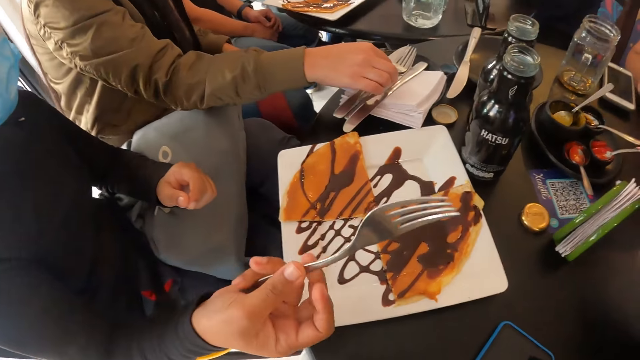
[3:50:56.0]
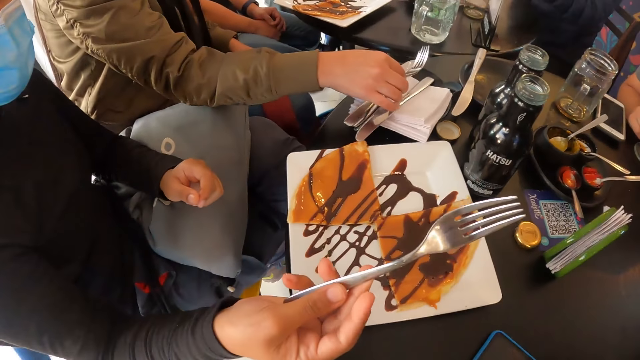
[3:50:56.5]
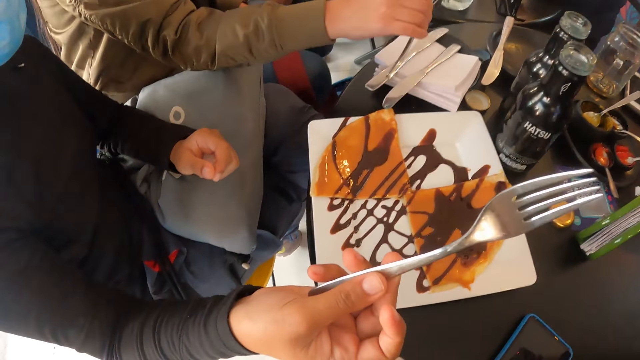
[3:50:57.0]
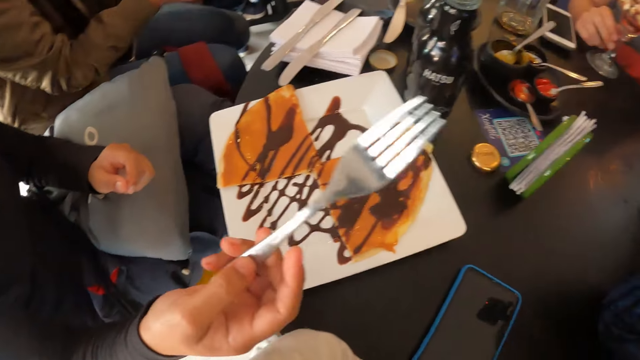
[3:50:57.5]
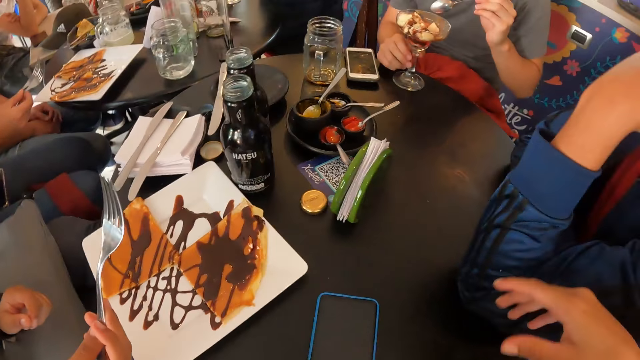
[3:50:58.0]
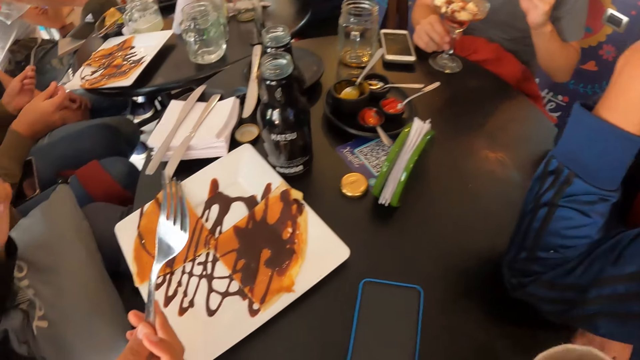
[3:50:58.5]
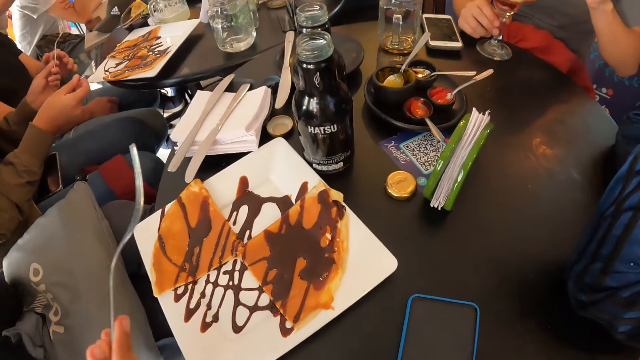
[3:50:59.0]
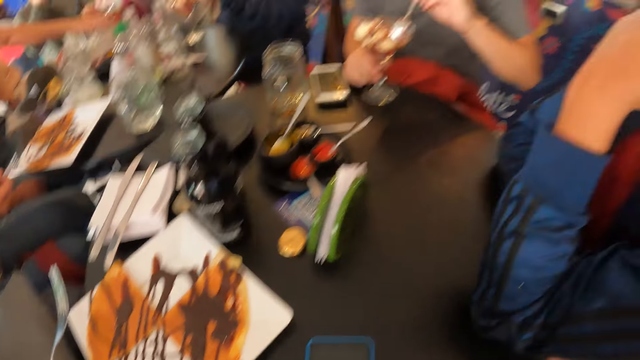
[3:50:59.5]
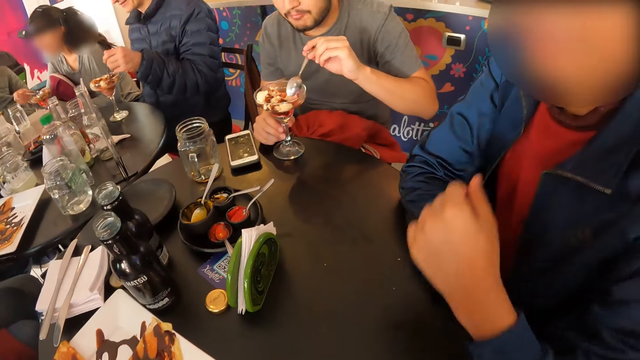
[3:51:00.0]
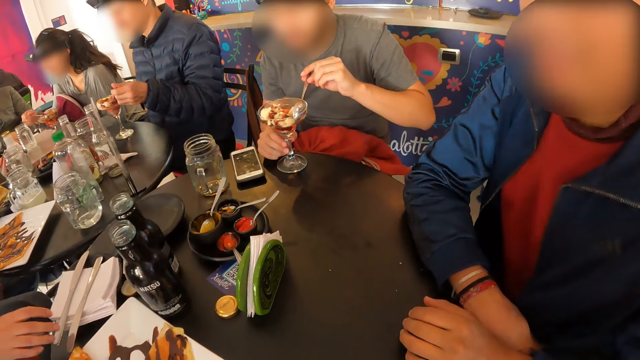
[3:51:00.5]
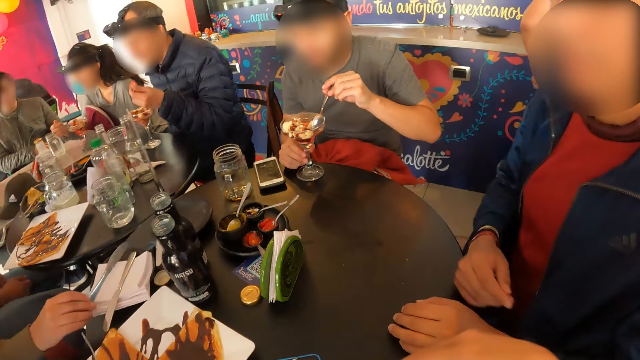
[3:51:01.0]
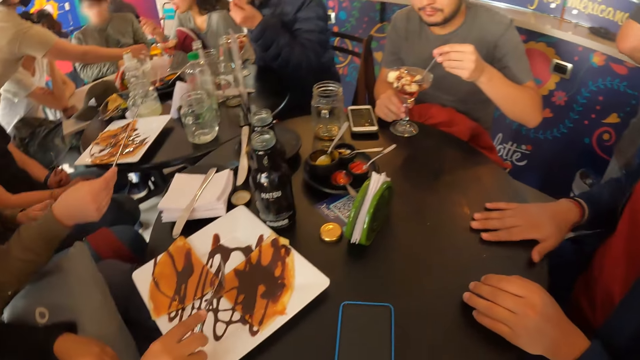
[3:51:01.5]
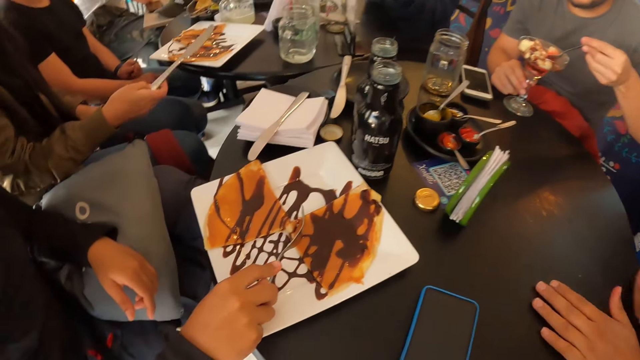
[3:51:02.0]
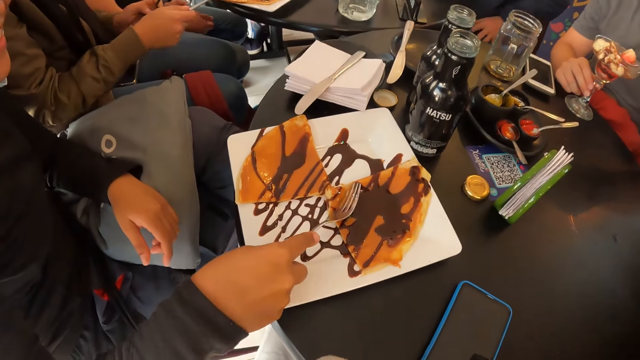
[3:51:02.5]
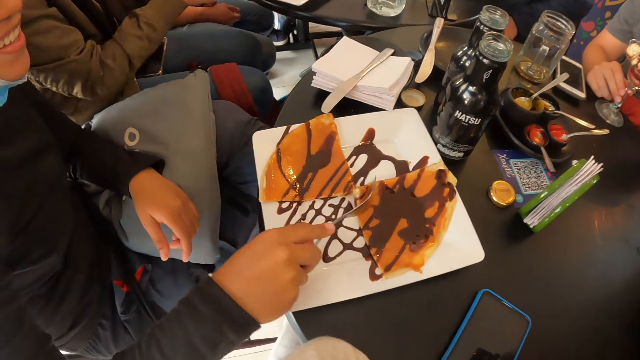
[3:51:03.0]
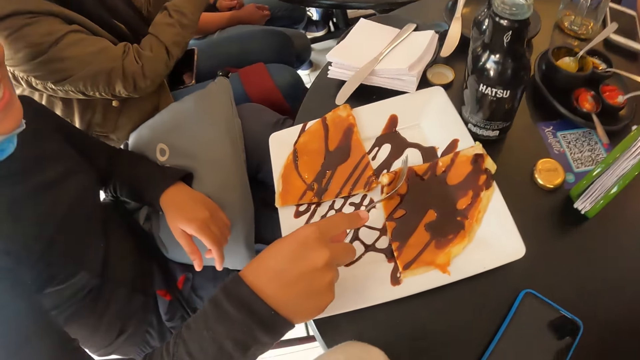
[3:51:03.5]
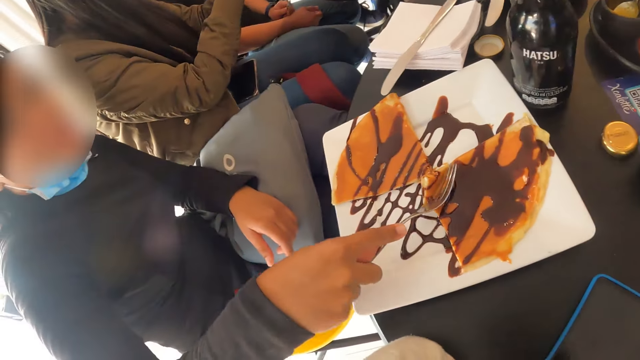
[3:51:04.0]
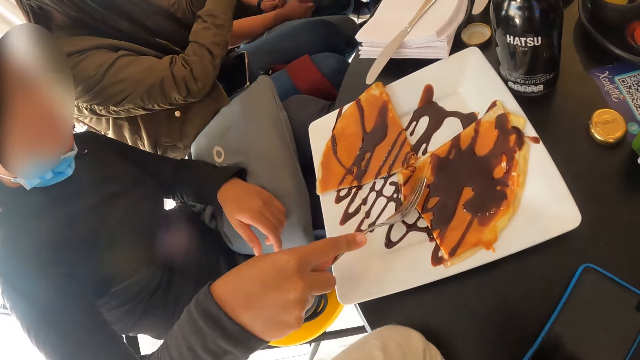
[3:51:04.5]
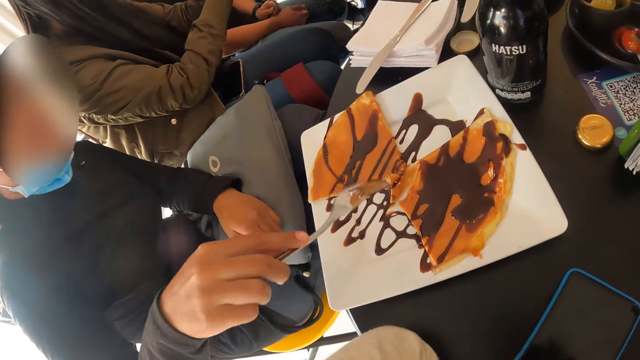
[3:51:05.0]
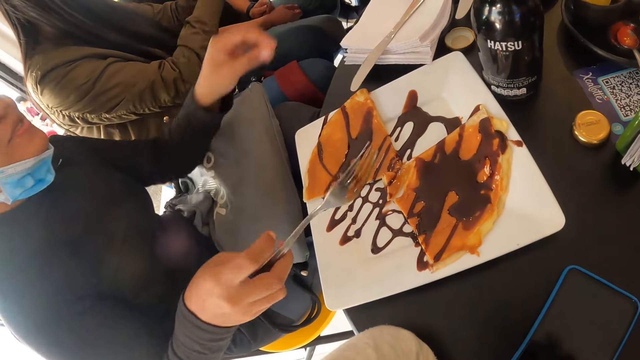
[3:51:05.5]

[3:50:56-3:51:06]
A woman picks up a fork from the plate with her right hand. Another woman interacts with the camera wearer. The camera wearer gesticulates with her right hand. A man hits the spoon against the cup of ice cream with his left hand. A waiter picks up a cup of juice from the table with her right hand. The camera wearer moves around. Another man collects the fork from the first woman's left hand with his left hand. A third woman picks a spoonful of ice cream with her right hand. The waiter picks up a cup of juice from the table with her right hand. A third man interacts with the camera wearer. A fourth man picks a spoonful of ice cream with his left hand. The first man picks a spoonful of ice cream with his left hand. The first woman picks up a knife from the plate with her right hand. The fourth man eats the ice cream on the spoon in his left hand. The third woman eats the ice cream on the spoon in her right hand. The waiter picks up a cup of juice from the table with her right hand. The second woman cuts a pancake with the fork in her right hand. The first woman cuts the pancake on the plate with the knife in her right hand.

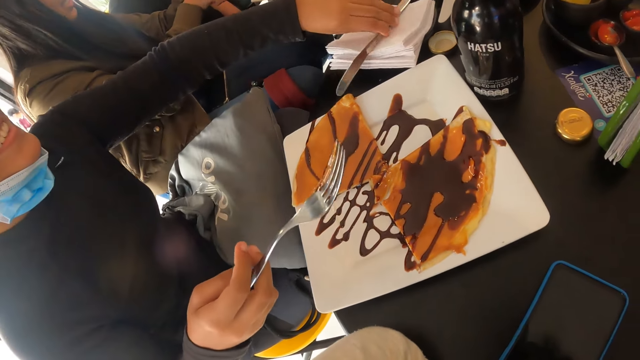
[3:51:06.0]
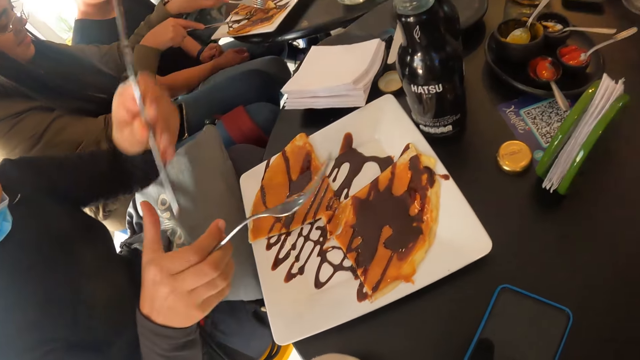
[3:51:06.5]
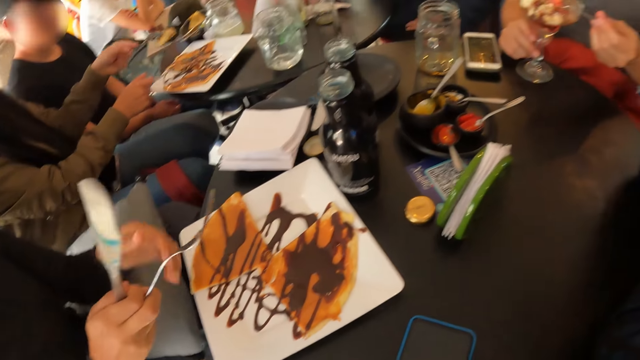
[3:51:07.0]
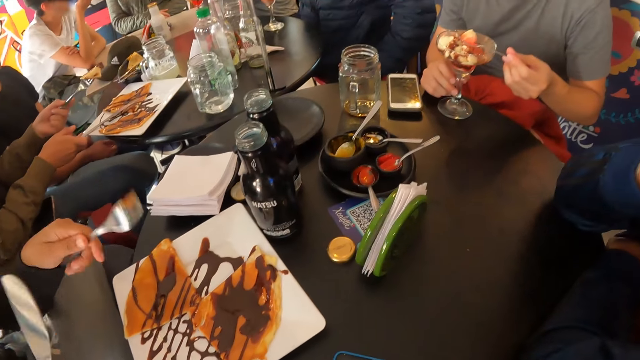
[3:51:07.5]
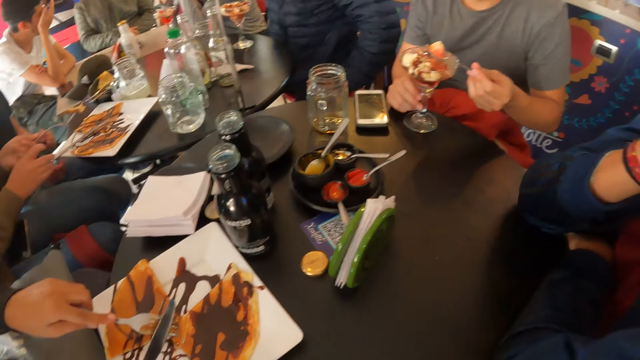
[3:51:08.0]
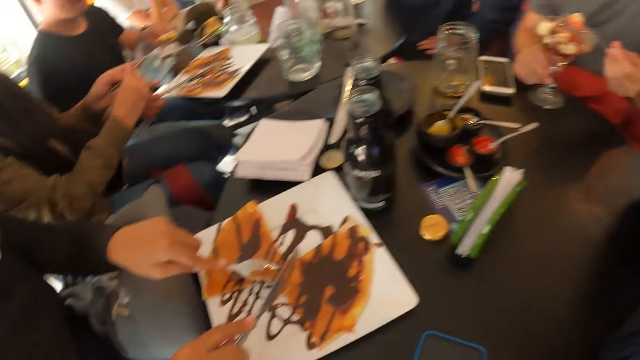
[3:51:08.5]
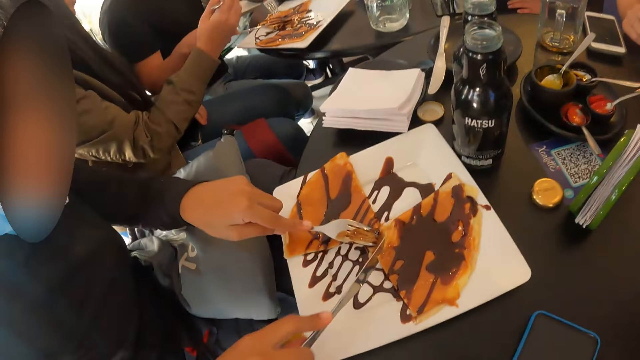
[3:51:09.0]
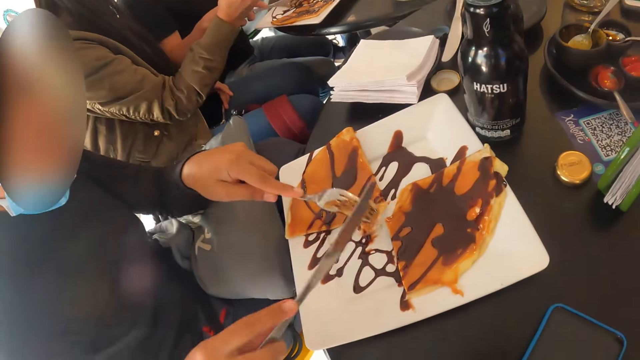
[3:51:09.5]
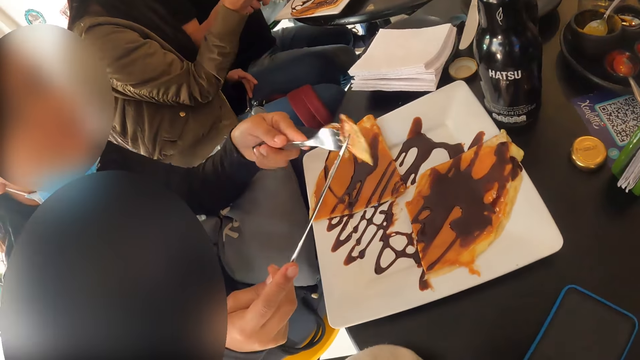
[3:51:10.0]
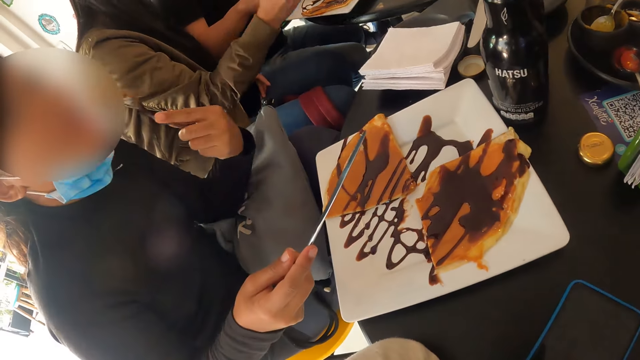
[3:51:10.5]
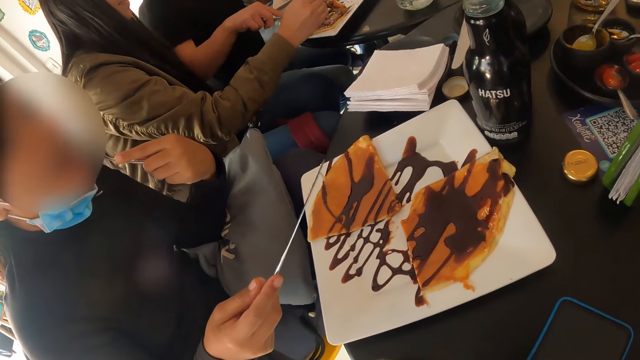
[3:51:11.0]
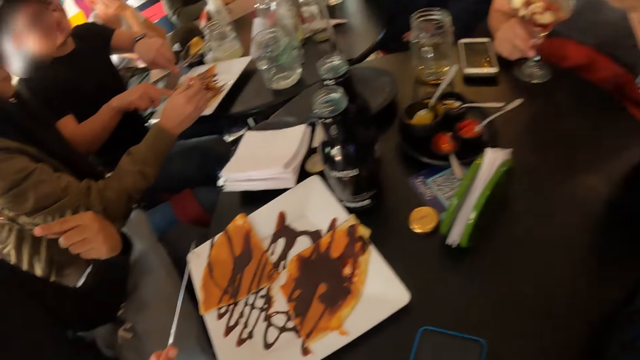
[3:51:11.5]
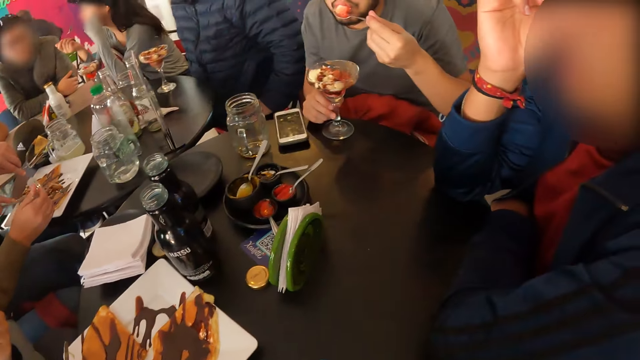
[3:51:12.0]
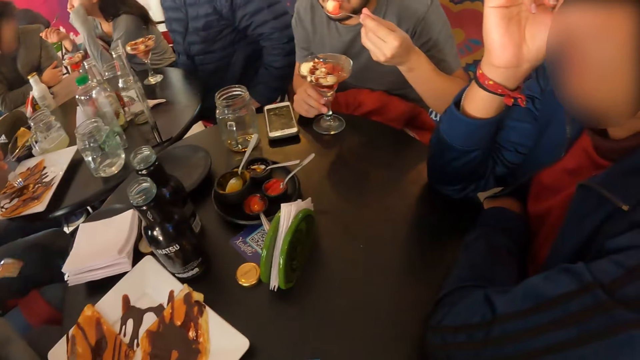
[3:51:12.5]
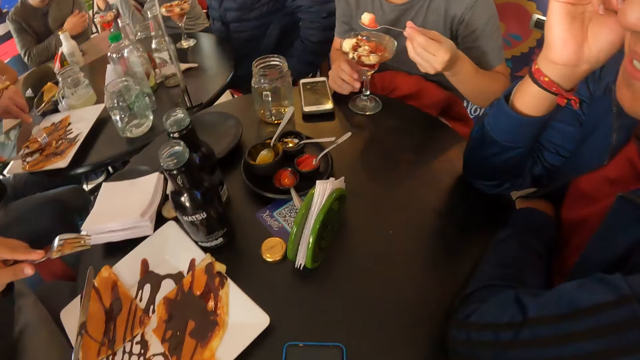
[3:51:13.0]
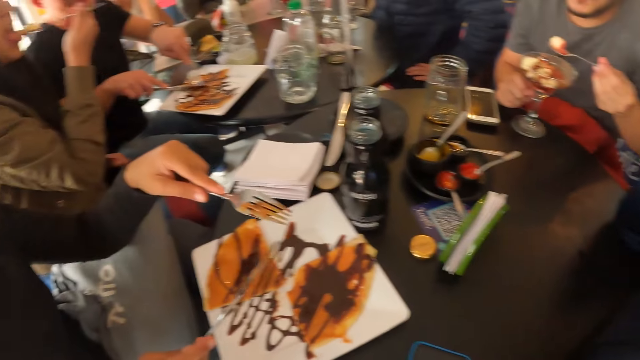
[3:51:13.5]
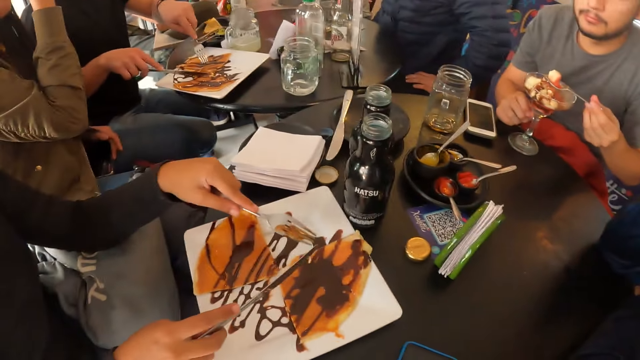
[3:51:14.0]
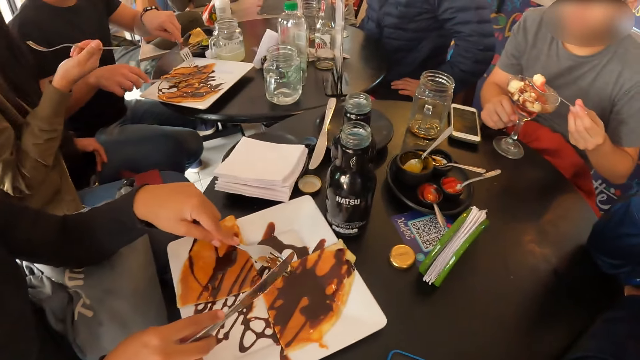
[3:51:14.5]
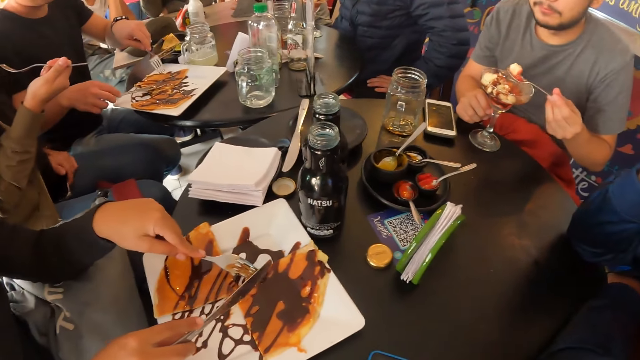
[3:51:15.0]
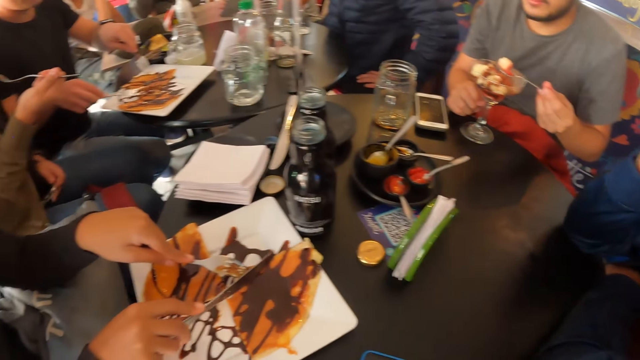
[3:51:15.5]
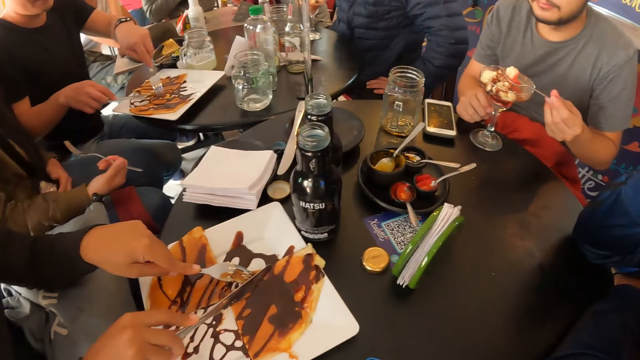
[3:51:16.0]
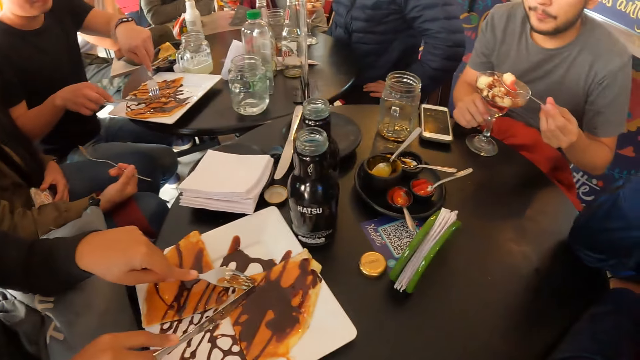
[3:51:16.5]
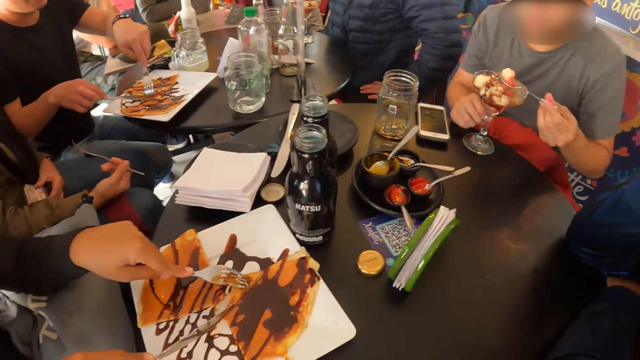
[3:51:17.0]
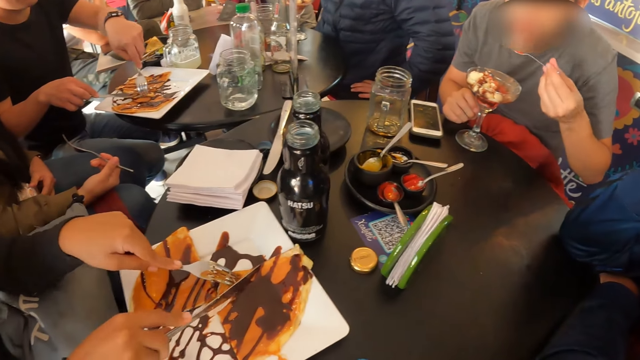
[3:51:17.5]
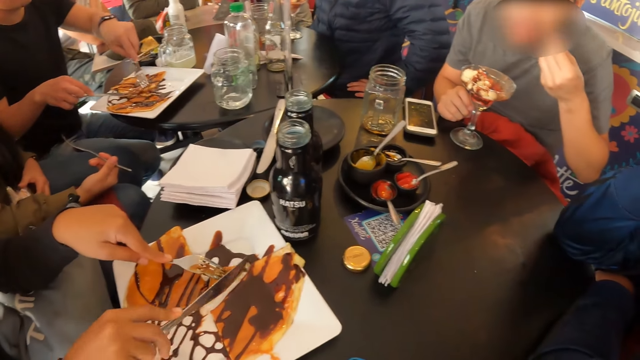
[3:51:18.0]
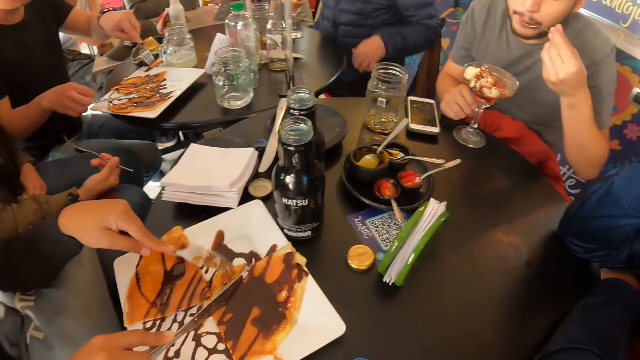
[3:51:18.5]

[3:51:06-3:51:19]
A woman picks up a knife from the plate with her left hand. Another woman picks up a piece of pancake from the plate with the fork in her left hand. The first woman passes the knife in her left hand to her right hand. The other woman places the knife on the plate with her right hand. The first woman passes the fork in her right hand to her left hand. A man hits the spoon against the cup of ice cream with his left hand. Another man taps his head with his right hand. The other woman passes the fork in her left hand to her right hand. The first woman cuts the pancake with the knife in her right hand. A third man picks up the knife from the plate with his right hand. The third man cuts the pancake with the knife in his right hand. The first woman picks up a piece of pancake from the plate with the fork in her left hand and eats the pancake on the fork in her left hand. The other woman picks chocolate syrup from the plate with the pancake on the fork in her right hand. The second man places his right hand on his face. A fourth man places his right hand on his face. The first man eats the ice cream on the spoon in his left hand. The camera wearer moves around. The other woman picks up a piece of pancake from the plate with the fork in her right hand. The first man hits the spoon against the cup of ice cream with his left hand. The first woman cuts the pancake with the fork in her right hand. The other woman adjusts the phone on her thigh with her left hand. The third man picks up a piece of pancake from the plate with the fork in his left hand. The first man eats the ice cream on the spoon in his left hand. The third man places the knife on the plate with his right hand.
